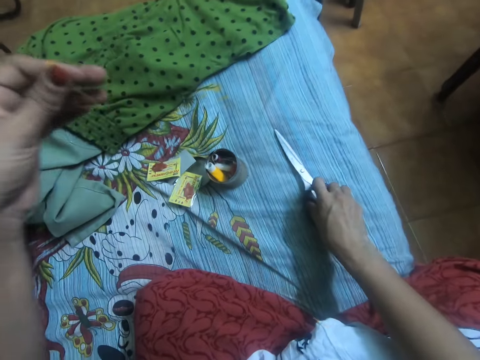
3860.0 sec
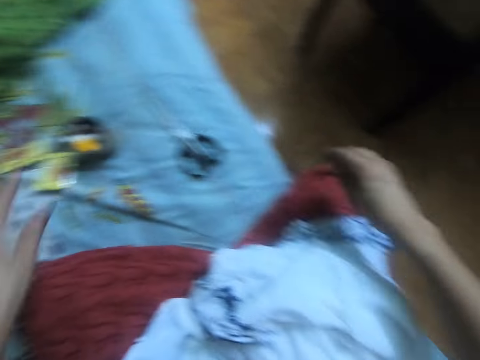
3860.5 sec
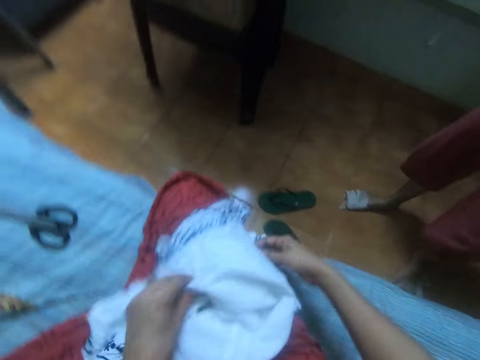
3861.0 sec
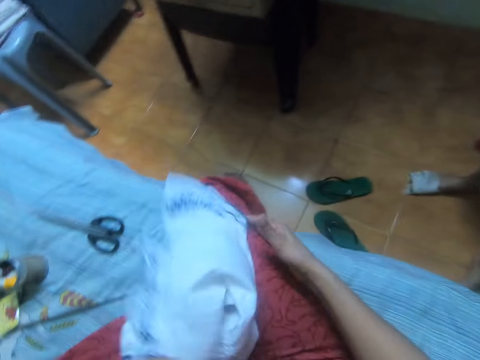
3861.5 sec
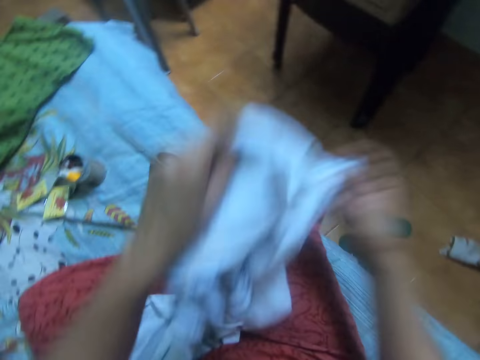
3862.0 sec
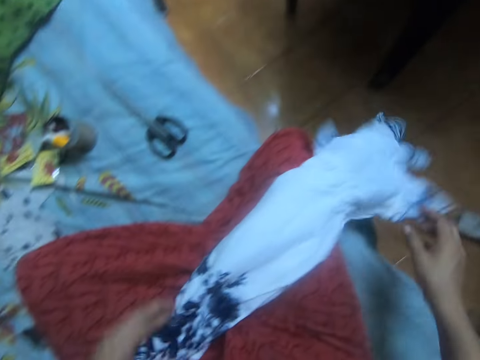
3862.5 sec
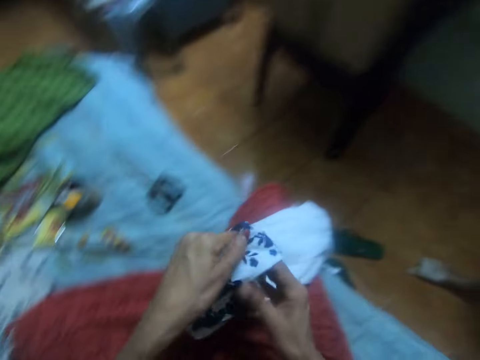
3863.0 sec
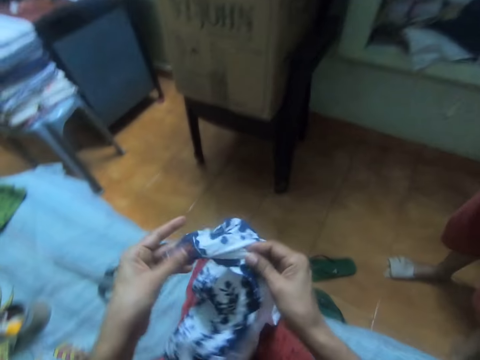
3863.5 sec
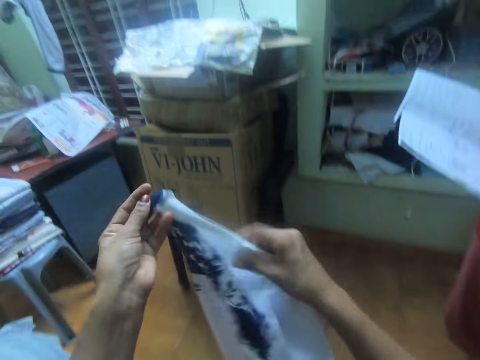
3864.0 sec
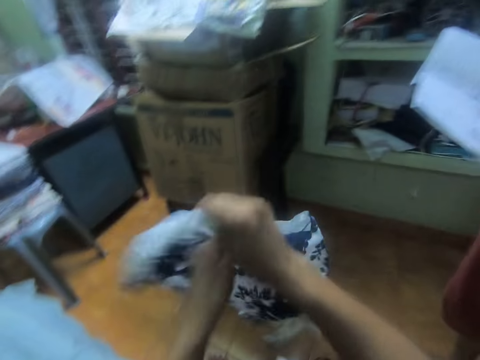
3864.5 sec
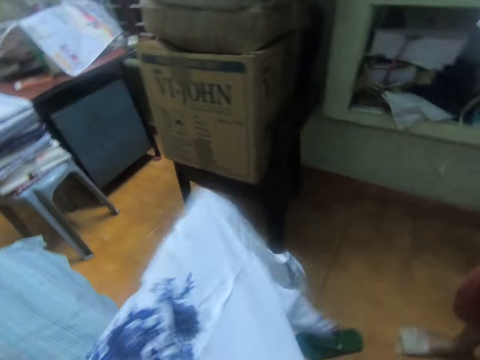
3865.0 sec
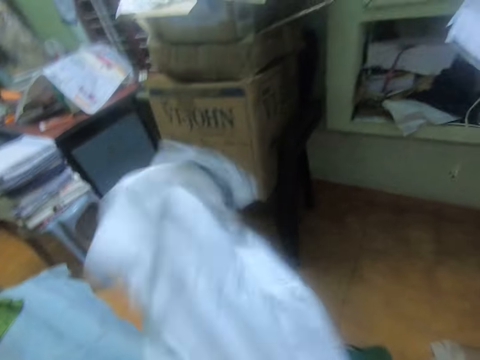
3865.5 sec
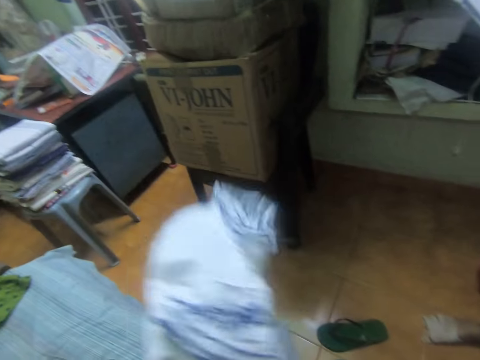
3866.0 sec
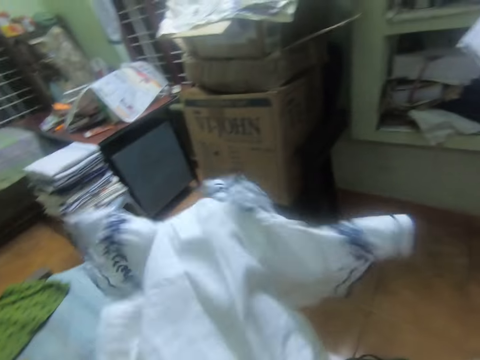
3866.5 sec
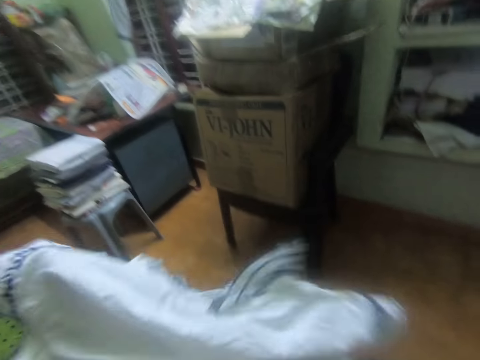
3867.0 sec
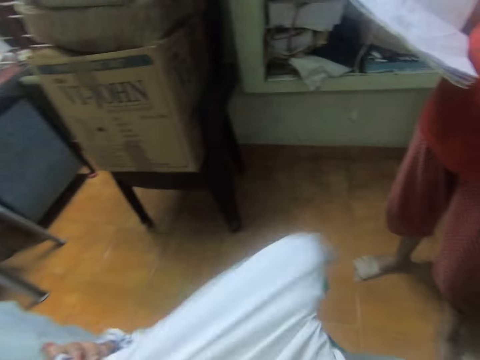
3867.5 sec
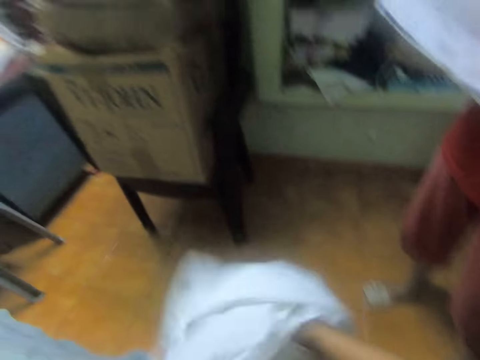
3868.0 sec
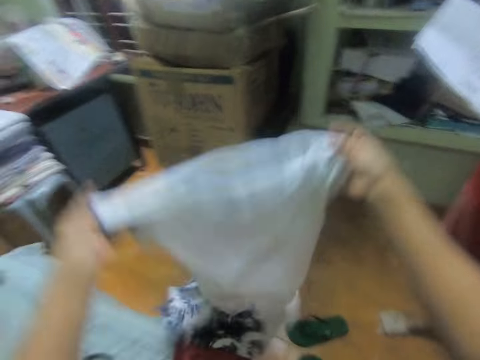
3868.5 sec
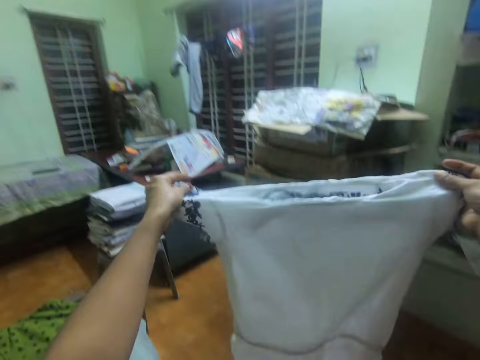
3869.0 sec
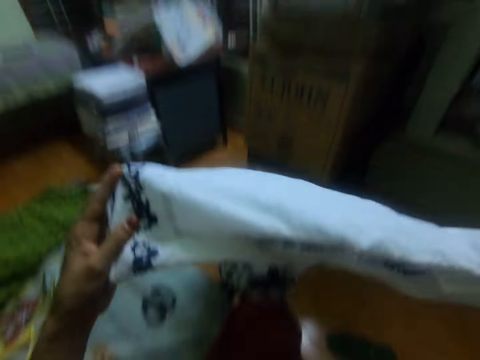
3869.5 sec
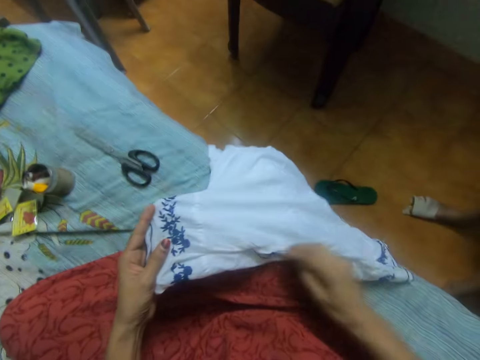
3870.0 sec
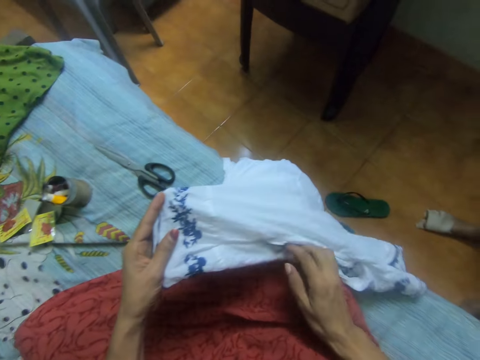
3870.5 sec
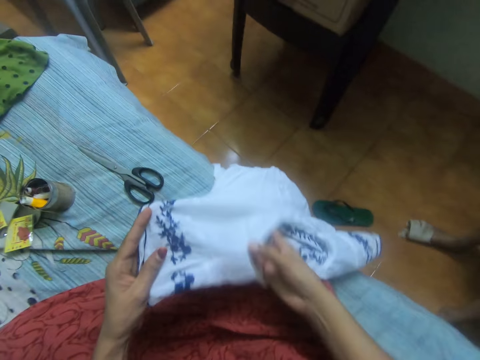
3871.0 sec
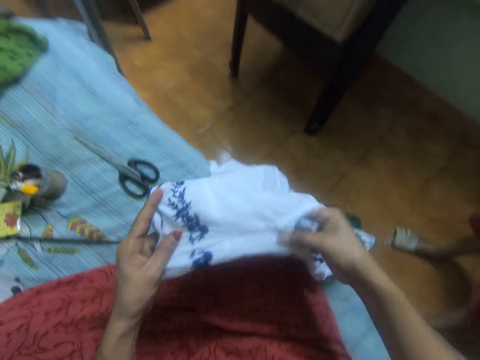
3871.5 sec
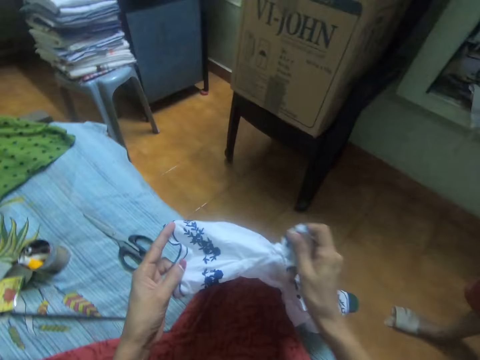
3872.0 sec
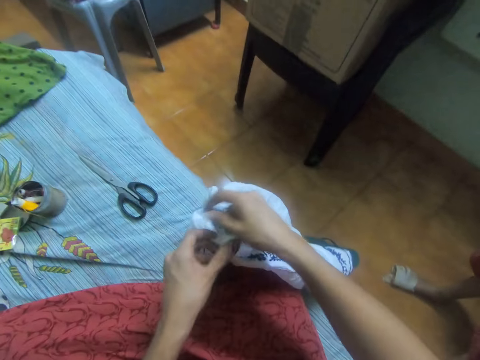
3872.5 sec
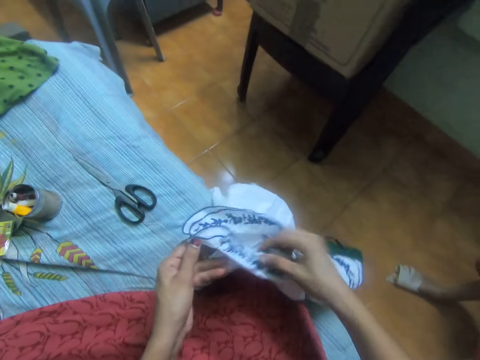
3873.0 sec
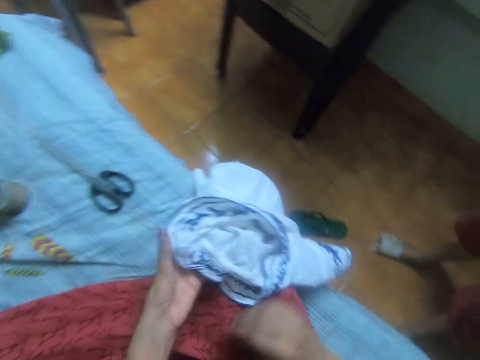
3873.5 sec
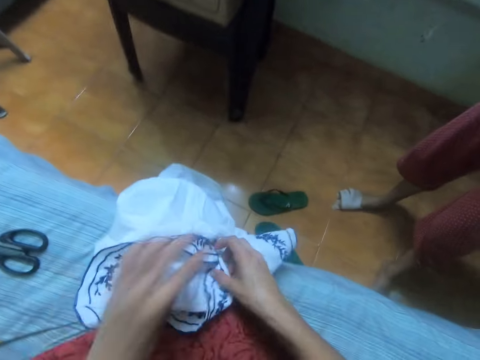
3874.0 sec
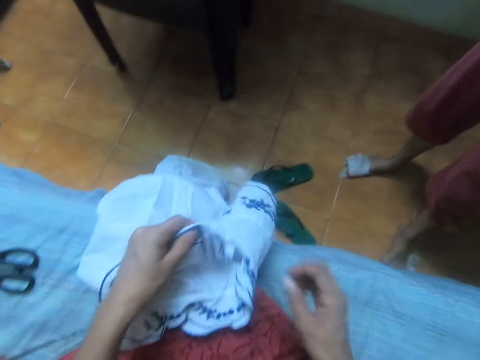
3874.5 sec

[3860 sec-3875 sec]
The camera wearer drops the scissors on the bed. She drops the thread on the bed. A boy stands beside the camera wearer. The camera wearer adjusts the cloth with both hands. She pulls the cloth. She raises the cloth with both hands from her thigh. She turns the cloth to the left side. She places the cloth on her thigh. She adjusts the cloth with both hands.

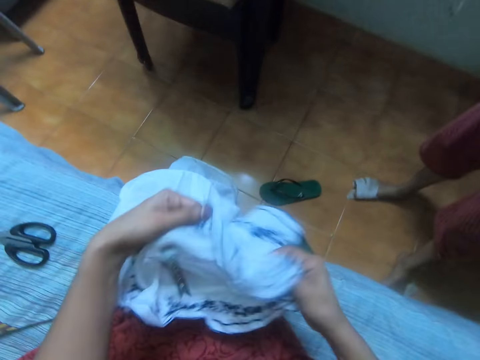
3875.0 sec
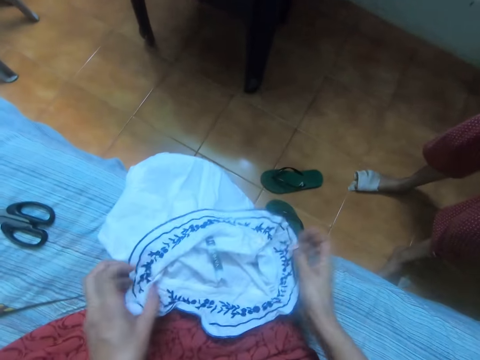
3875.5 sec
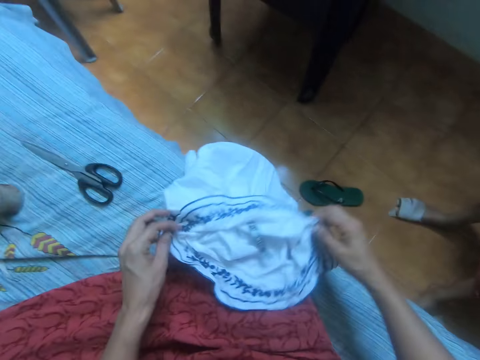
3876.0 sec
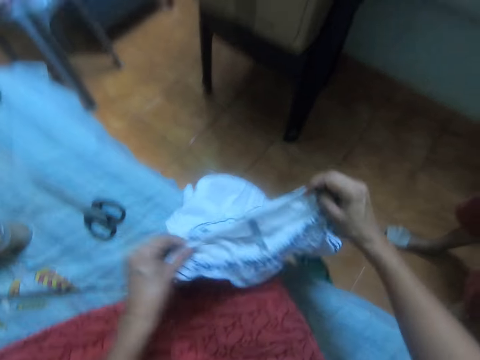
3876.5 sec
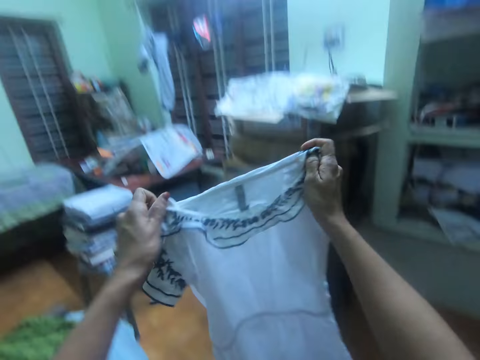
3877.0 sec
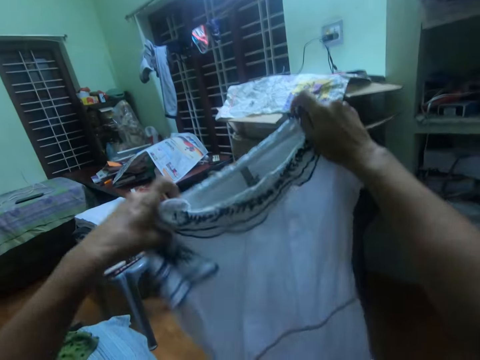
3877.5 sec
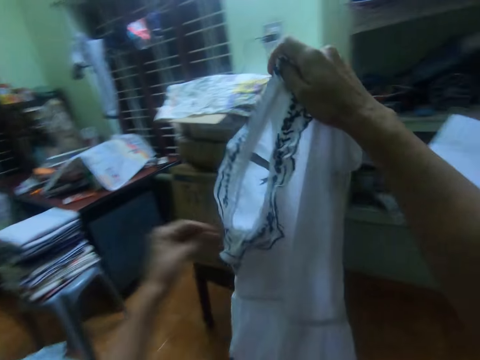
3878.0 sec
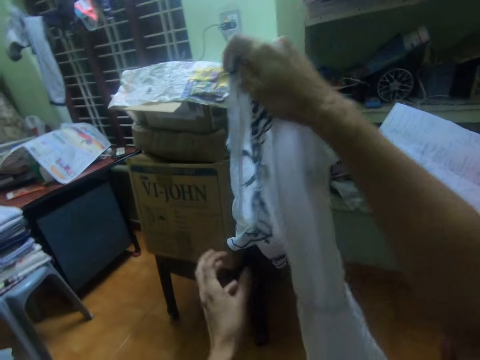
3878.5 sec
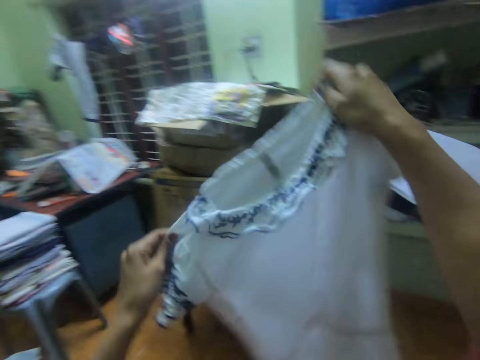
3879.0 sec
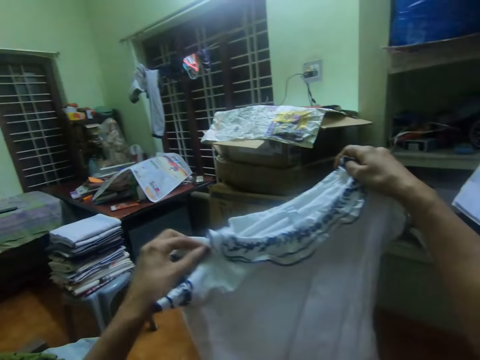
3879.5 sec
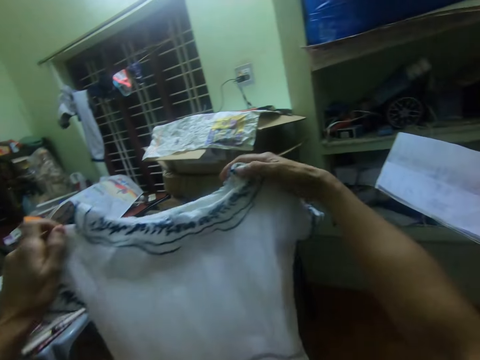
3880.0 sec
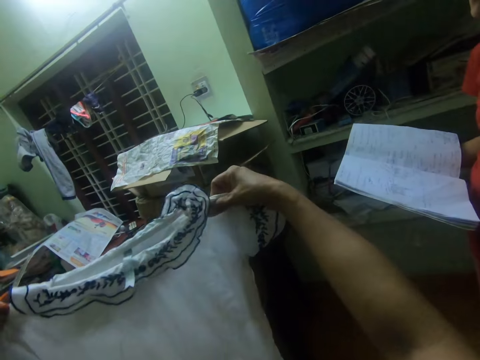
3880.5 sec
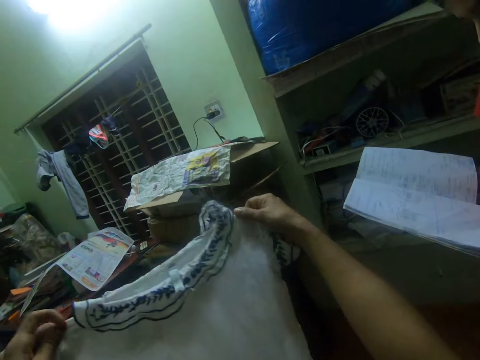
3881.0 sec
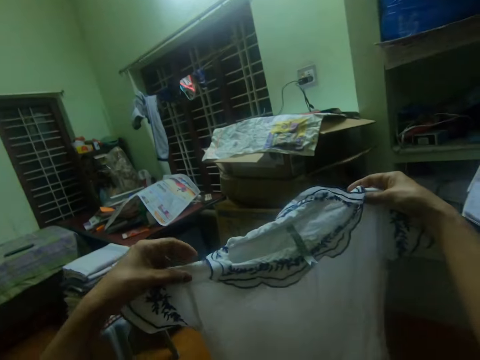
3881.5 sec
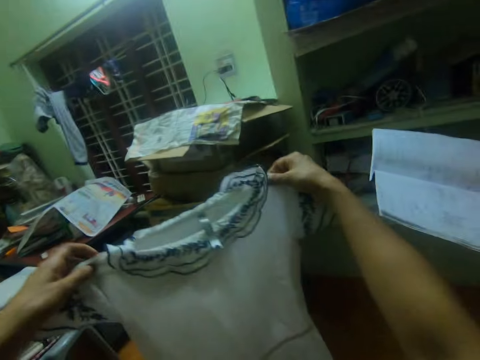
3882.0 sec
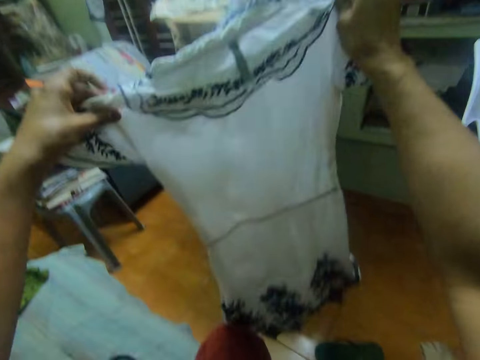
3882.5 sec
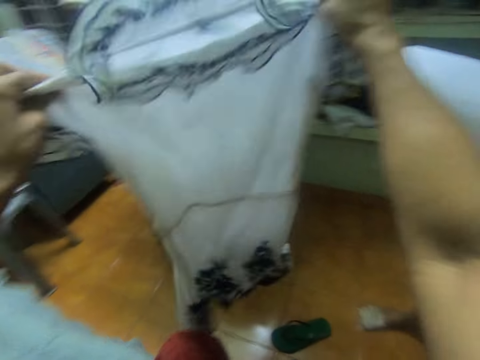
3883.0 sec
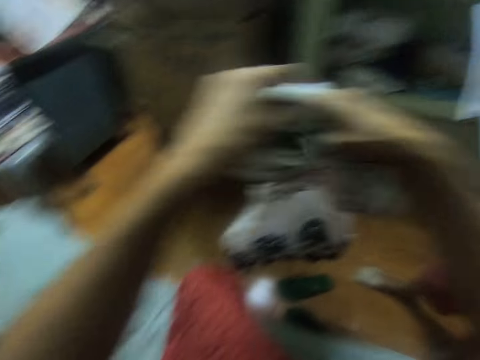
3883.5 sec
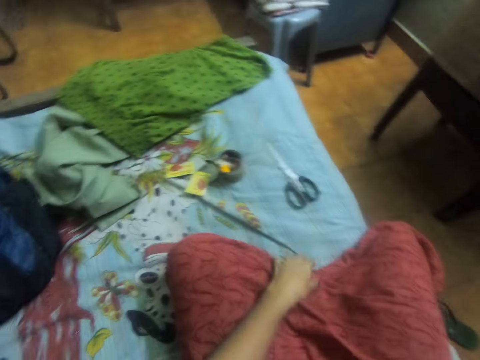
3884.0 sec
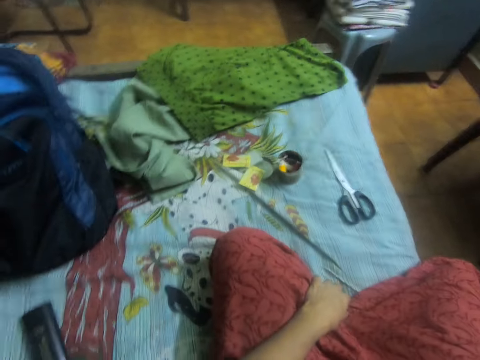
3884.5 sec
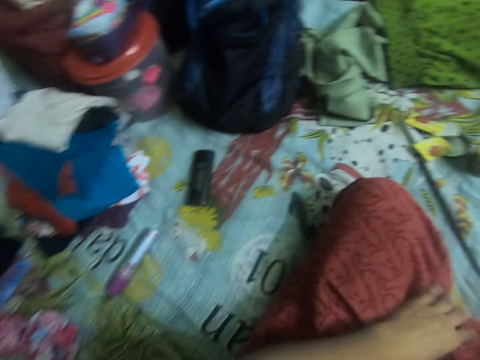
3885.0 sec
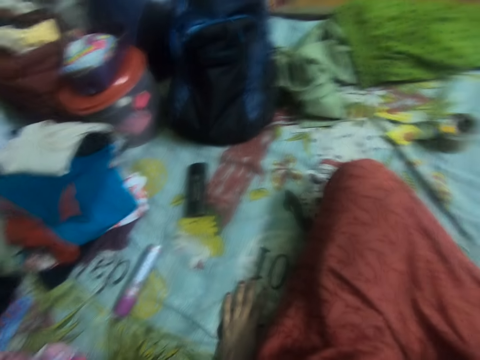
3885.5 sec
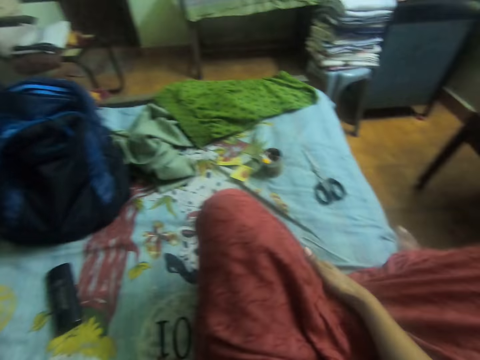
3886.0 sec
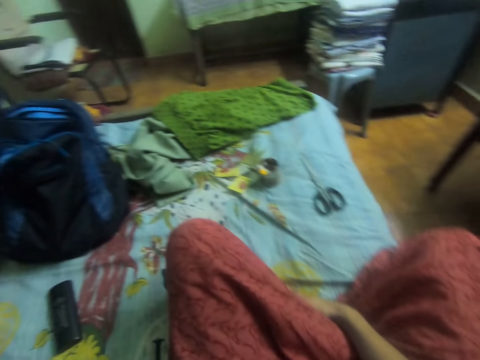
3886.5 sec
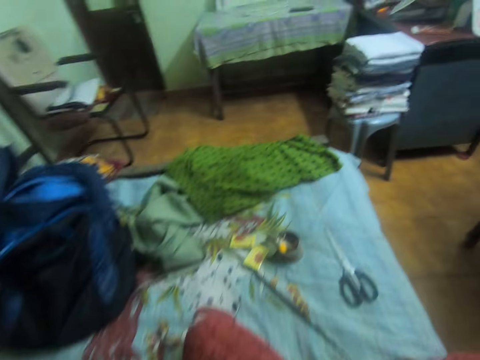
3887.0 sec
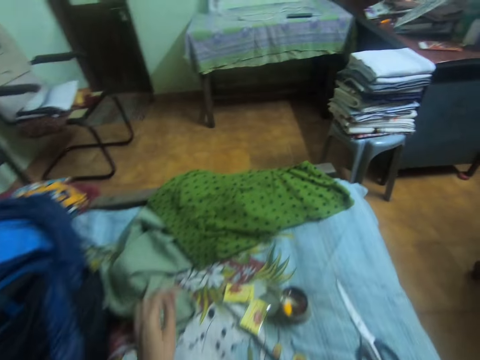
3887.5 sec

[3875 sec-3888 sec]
The camera wearer raises the cloth with both hands from her thigh. She adjusts the cloth with both hands. She shakes the cloth with both hands. She holds the cloth with her right hand. She puts the cloth aside. She holds her cloth with her left hand. She looks around. She places her left hand on the bed.
